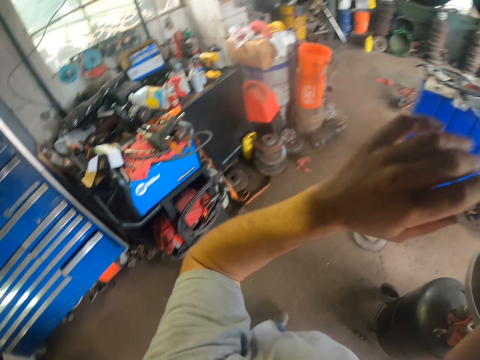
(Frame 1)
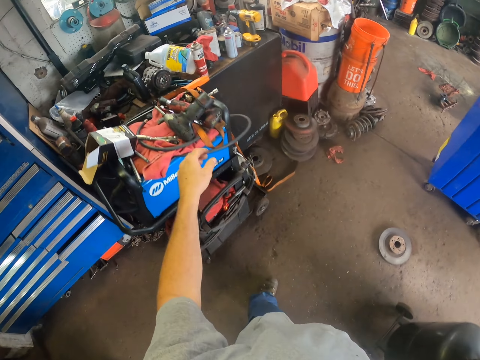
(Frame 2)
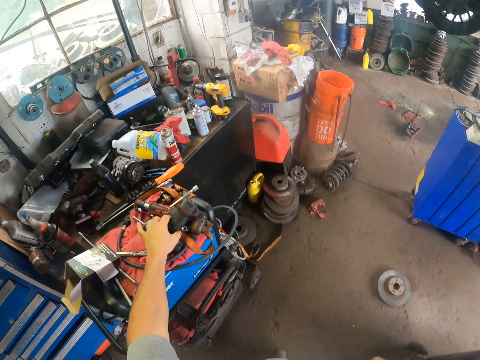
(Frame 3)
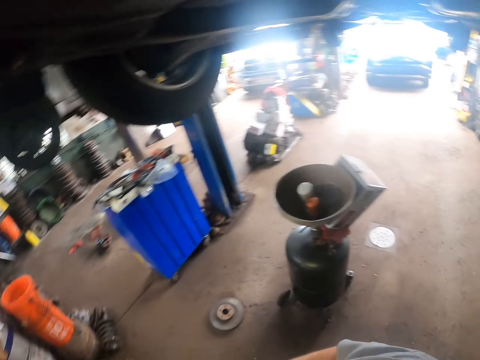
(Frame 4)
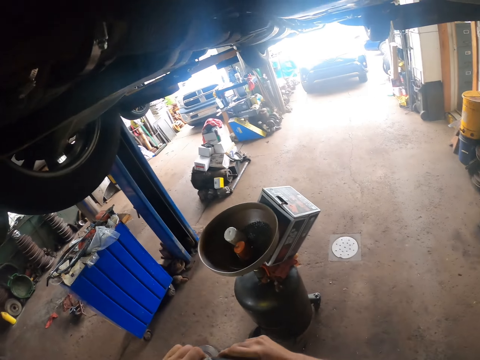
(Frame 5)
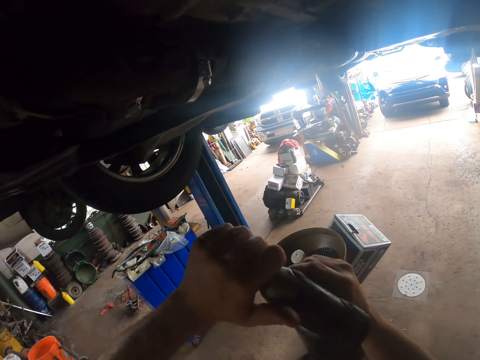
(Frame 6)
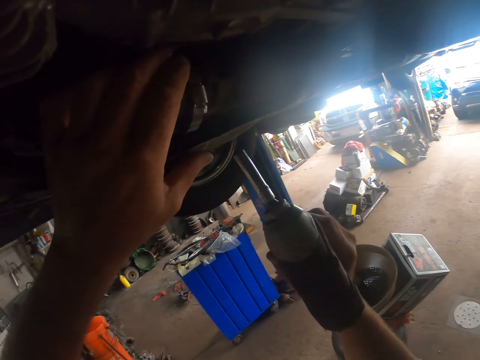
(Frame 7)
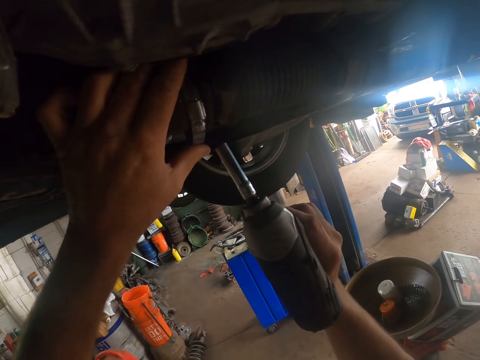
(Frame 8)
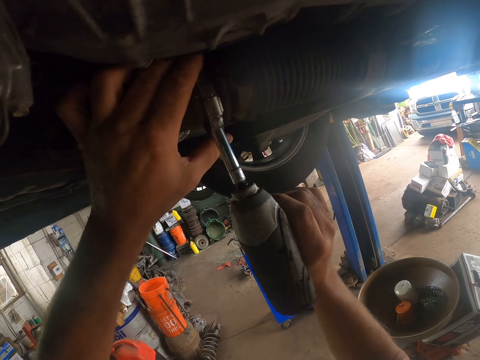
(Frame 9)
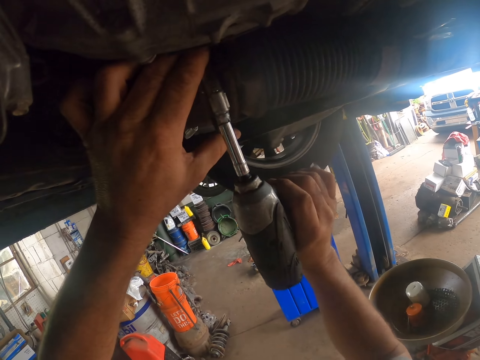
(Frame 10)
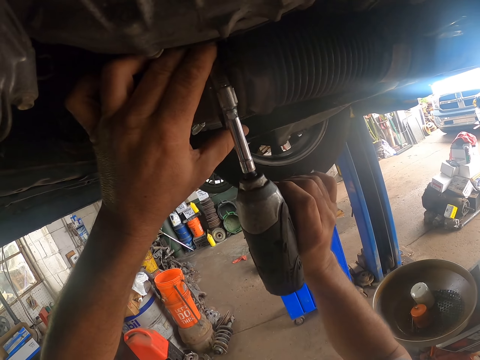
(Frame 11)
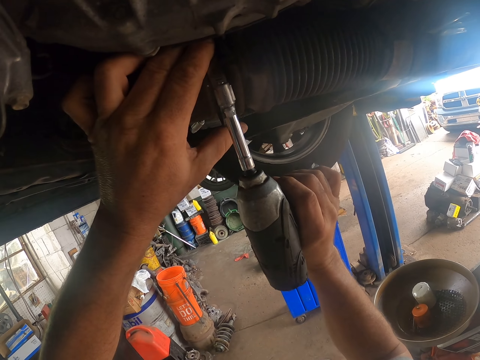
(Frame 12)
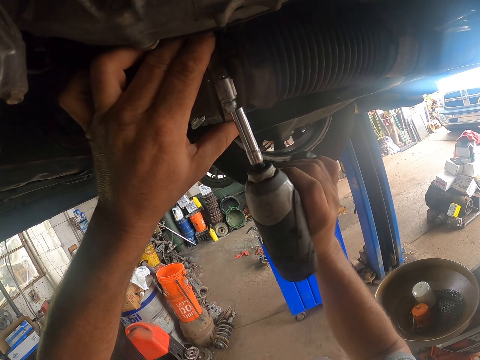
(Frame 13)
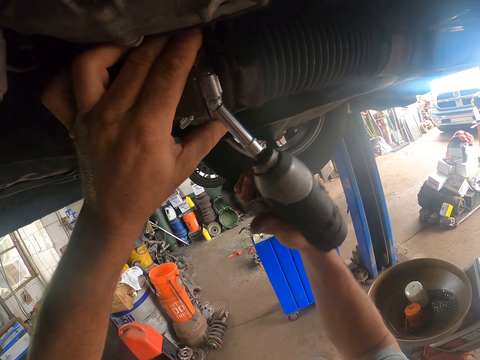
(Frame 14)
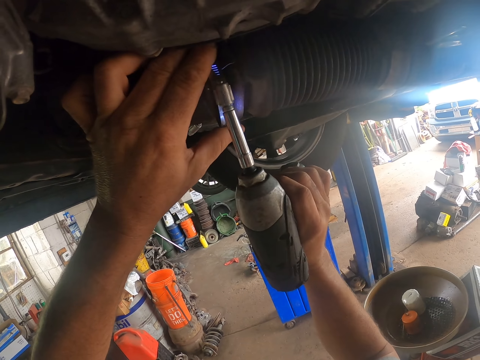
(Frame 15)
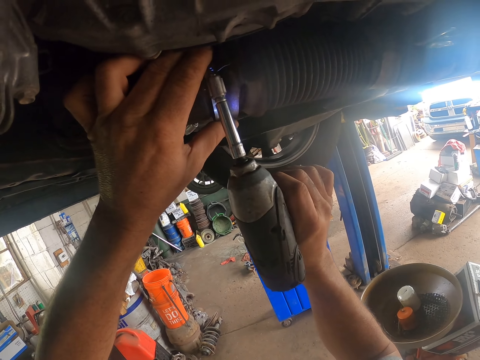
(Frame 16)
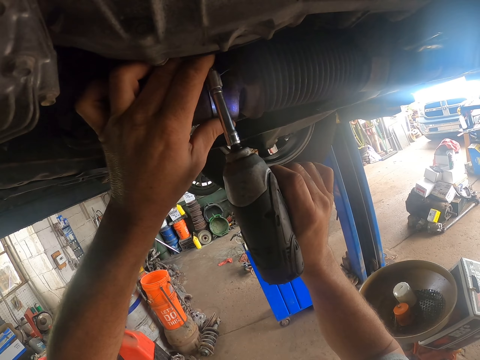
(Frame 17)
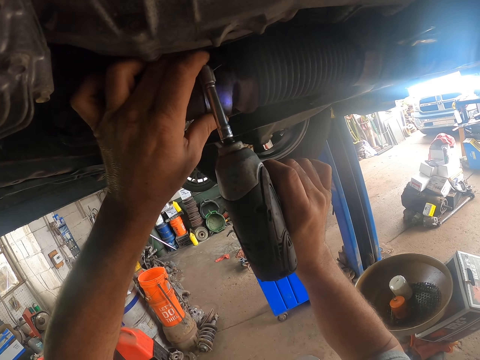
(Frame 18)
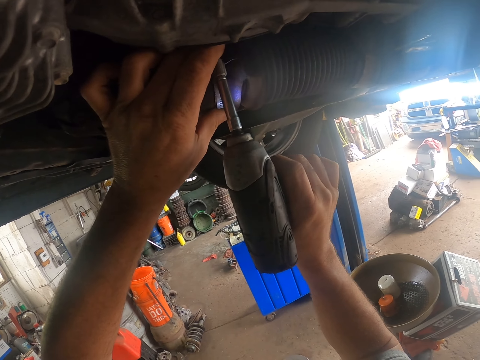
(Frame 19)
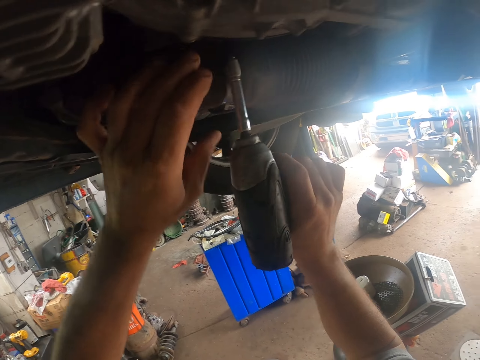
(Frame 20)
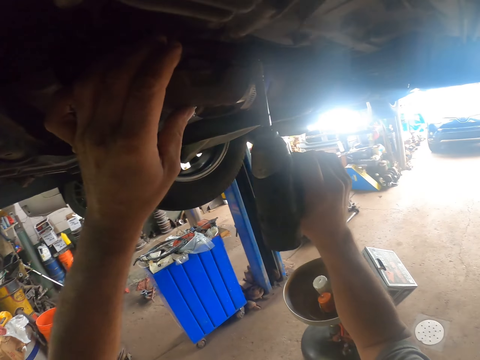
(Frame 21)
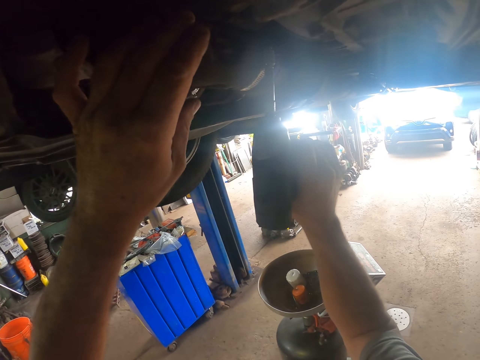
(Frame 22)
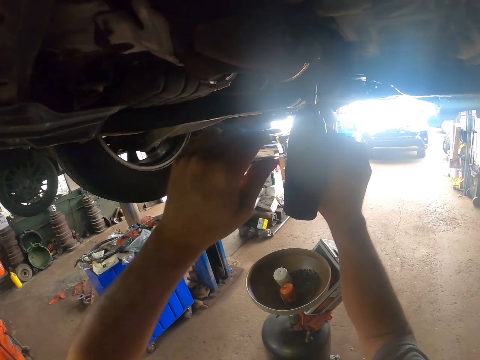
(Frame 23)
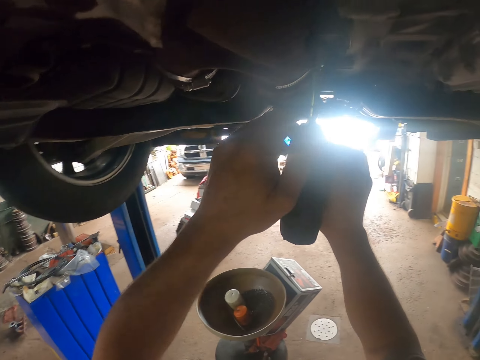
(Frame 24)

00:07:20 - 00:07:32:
The camera wearer picks up a power drill with his left hand. He fixes the hose clamp on the car with the power drill. He tightens the hose clamp on the car.

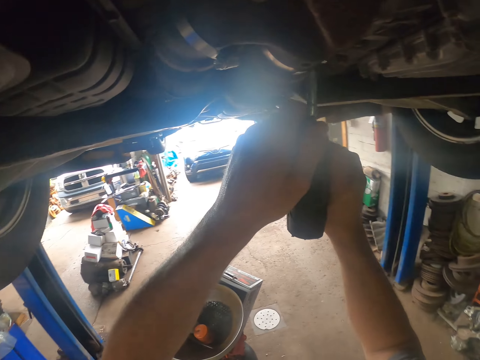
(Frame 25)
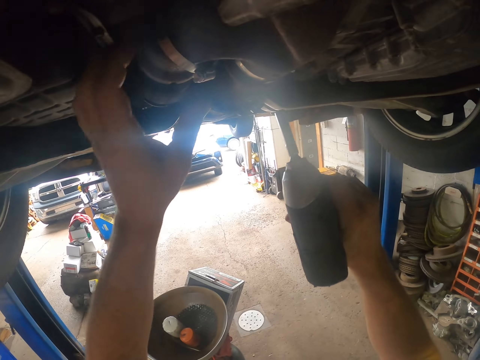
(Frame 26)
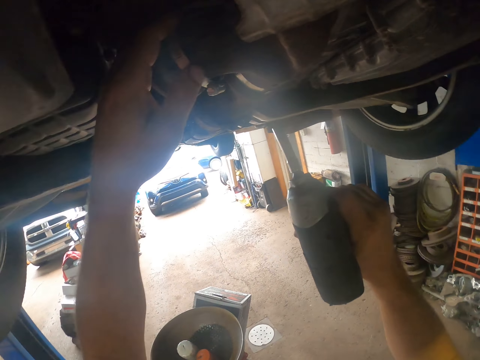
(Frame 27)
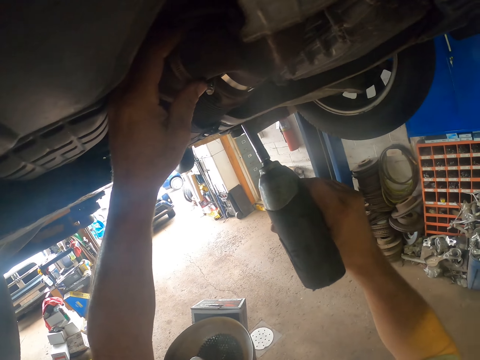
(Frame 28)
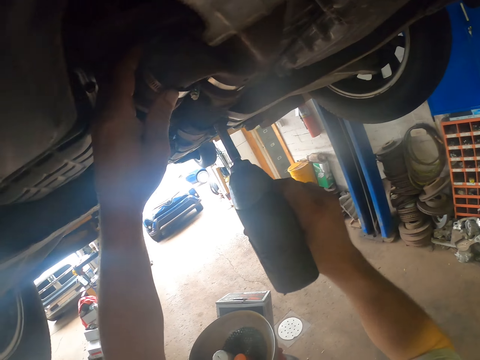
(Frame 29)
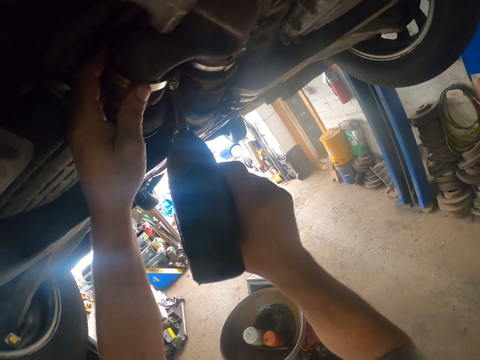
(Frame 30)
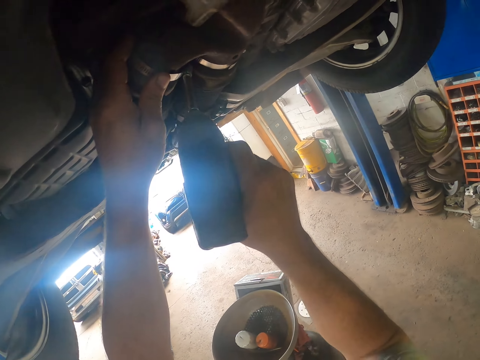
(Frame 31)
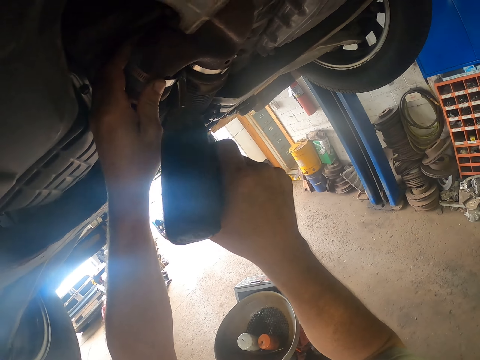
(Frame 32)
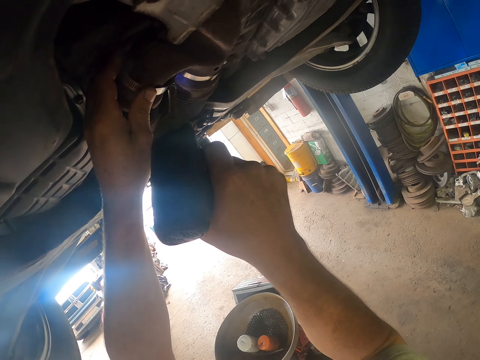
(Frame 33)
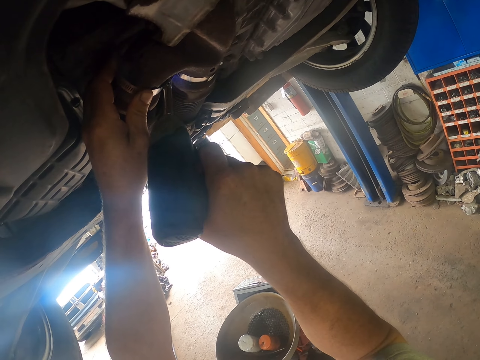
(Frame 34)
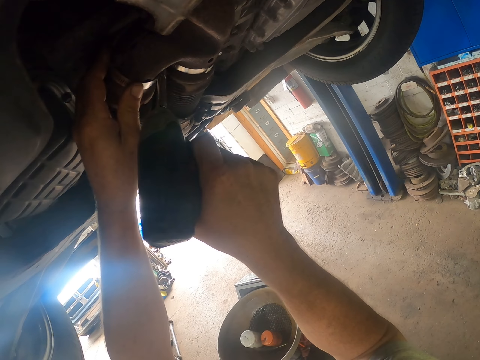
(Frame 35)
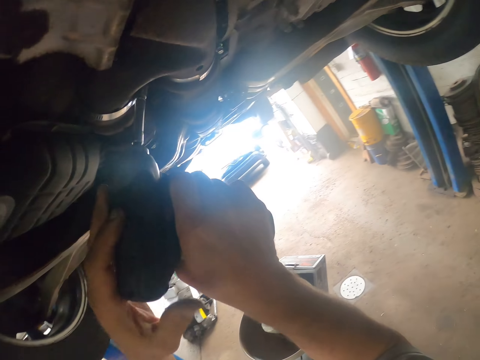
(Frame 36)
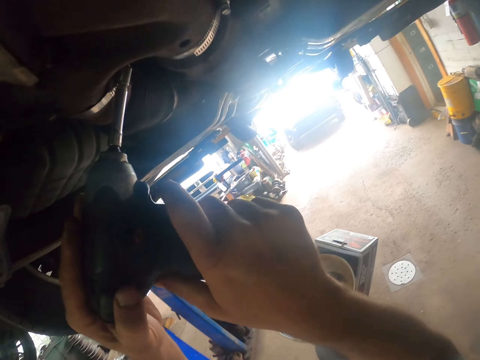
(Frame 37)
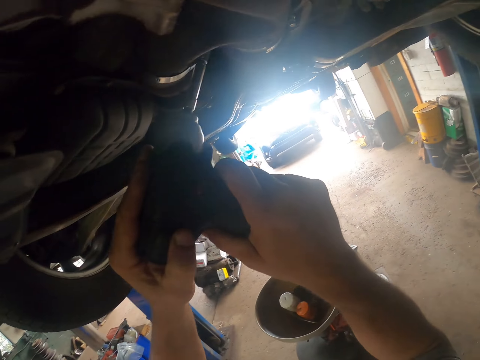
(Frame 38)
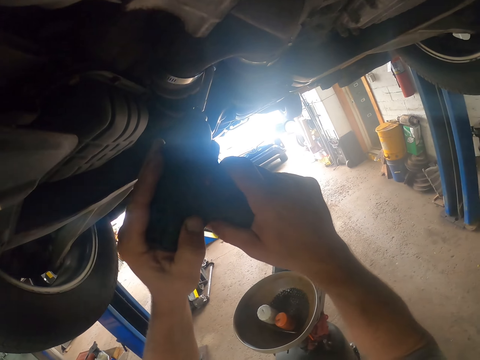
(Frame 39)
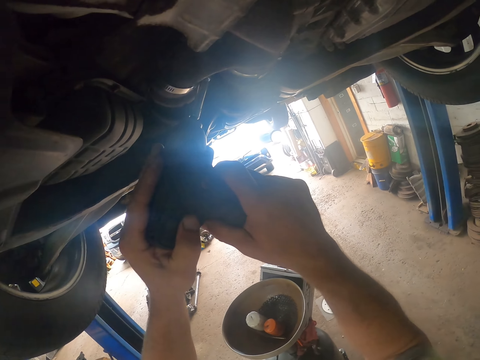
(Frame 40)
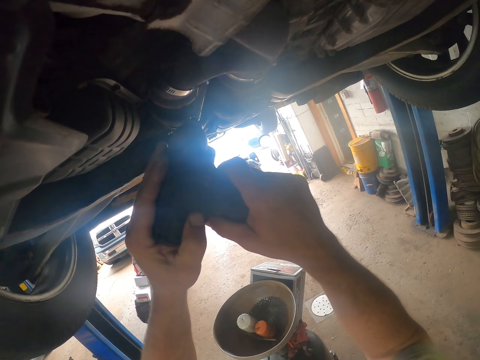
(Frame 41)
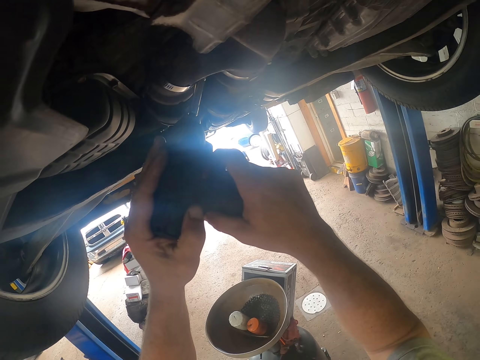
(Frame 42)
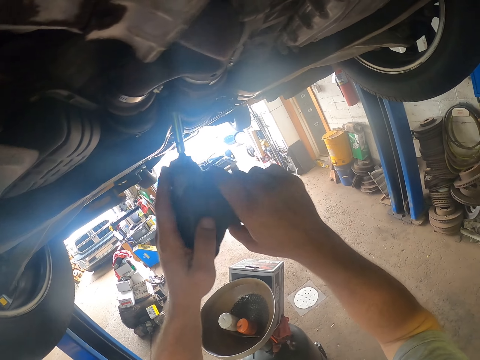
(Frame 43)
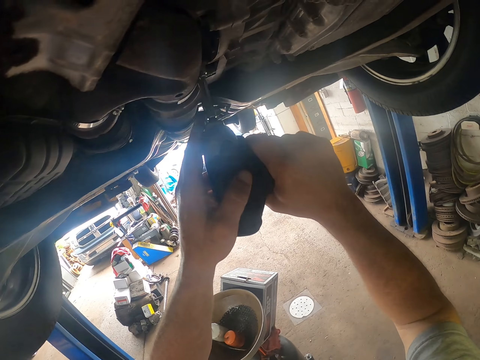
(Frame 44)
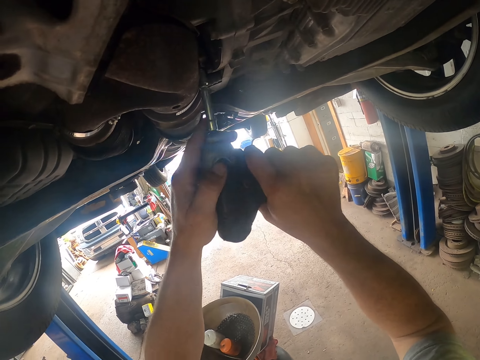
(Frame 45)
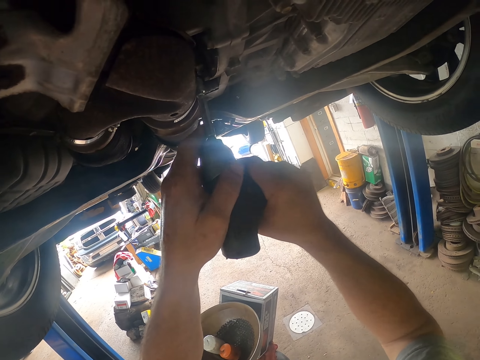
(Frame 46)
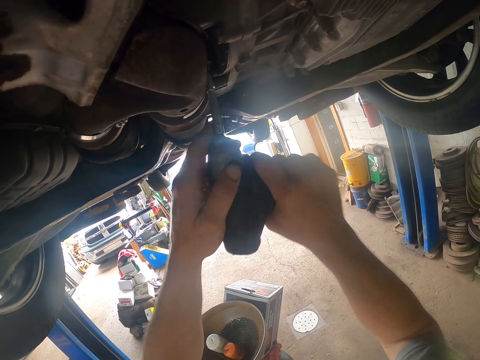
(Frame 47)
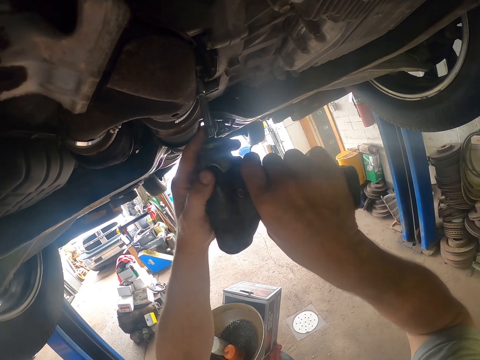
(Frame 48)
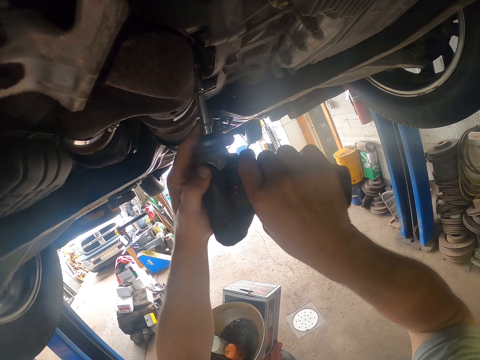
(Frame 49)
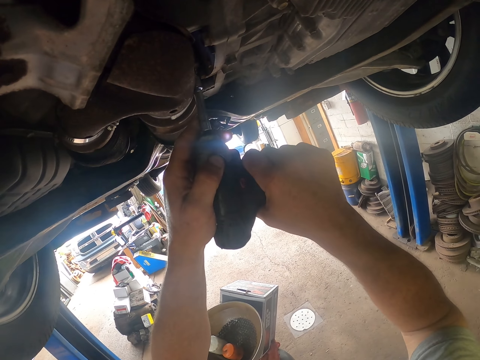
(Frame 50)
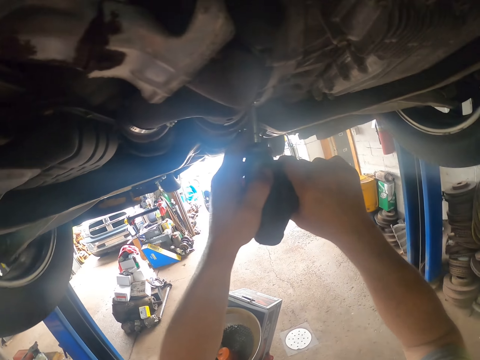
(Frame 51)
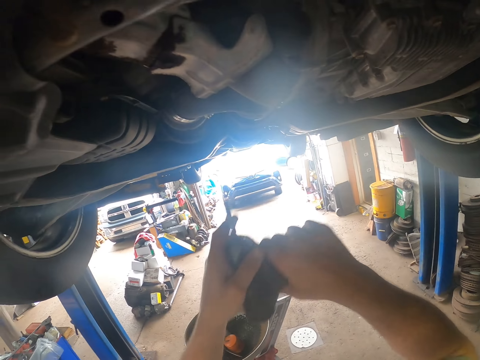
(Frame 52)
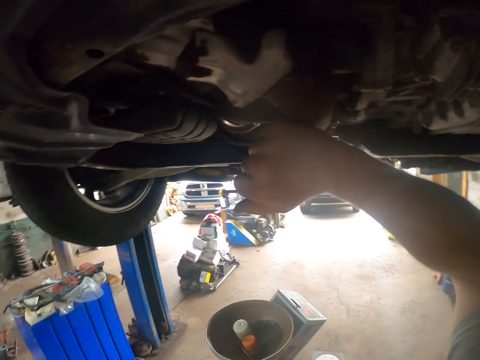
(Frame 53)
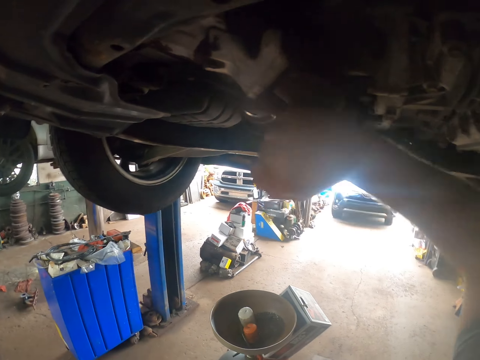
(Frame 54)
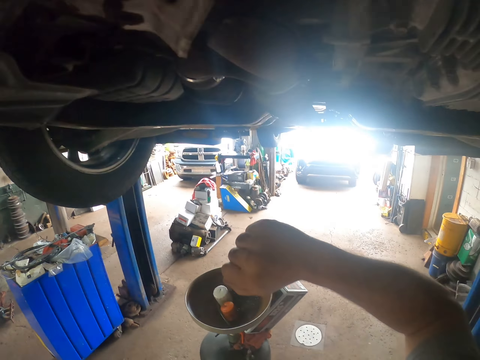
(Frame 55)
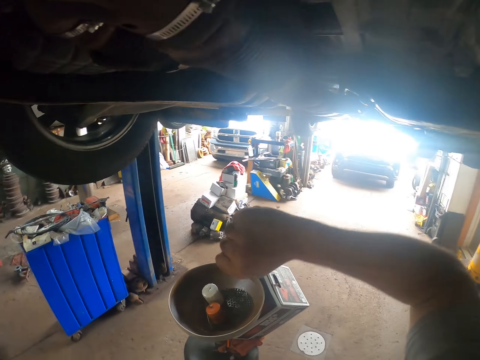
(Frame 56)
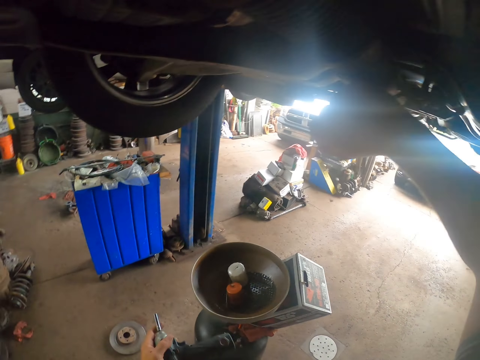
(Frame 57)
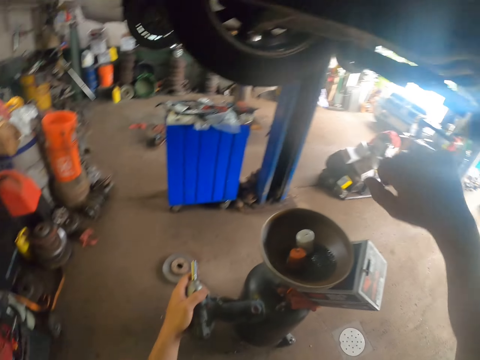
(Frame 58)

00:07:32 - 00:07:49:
The camera wearer tightens the hose clamp on the car. He fixes the hose clamp on the car. He tightens the hose clamp on the car again. He hits the car with his right hand.
